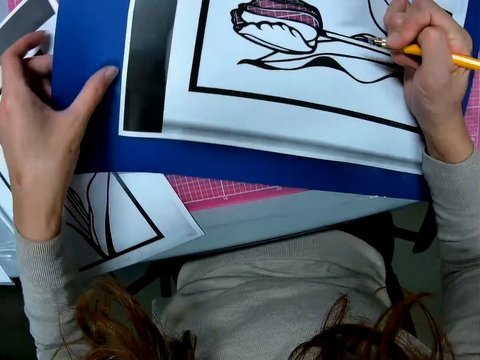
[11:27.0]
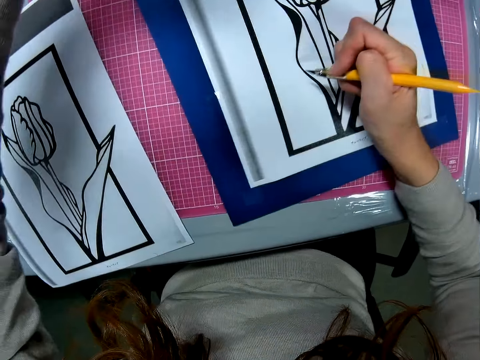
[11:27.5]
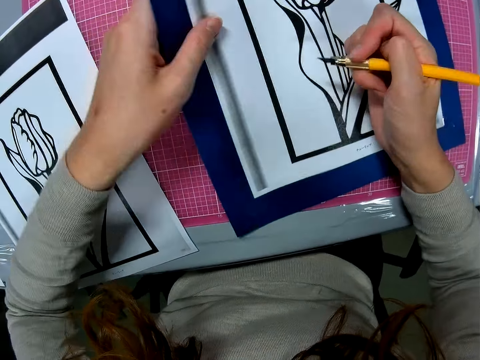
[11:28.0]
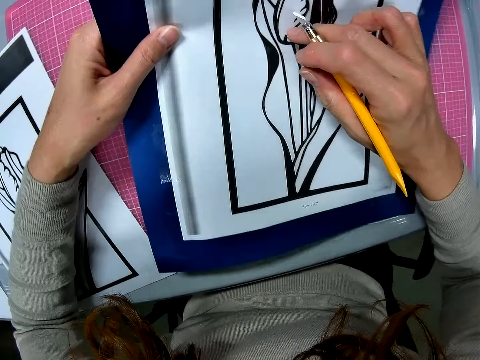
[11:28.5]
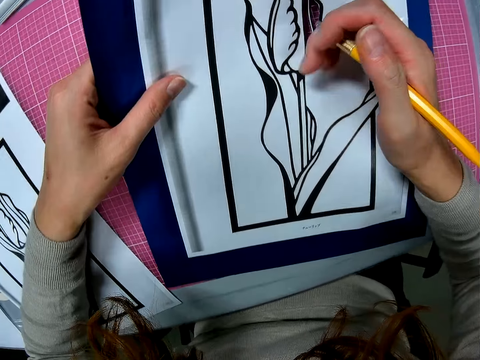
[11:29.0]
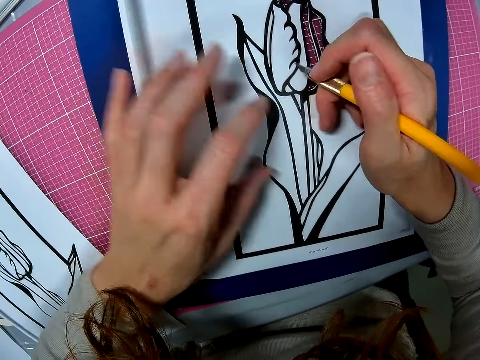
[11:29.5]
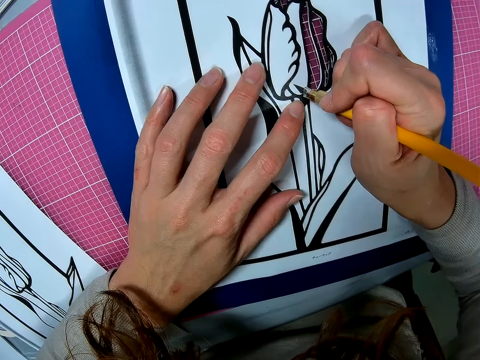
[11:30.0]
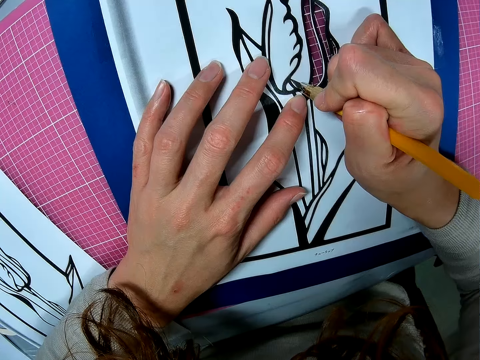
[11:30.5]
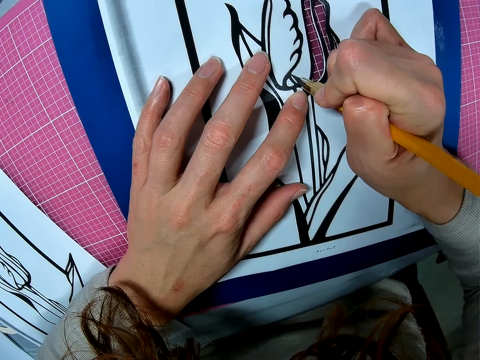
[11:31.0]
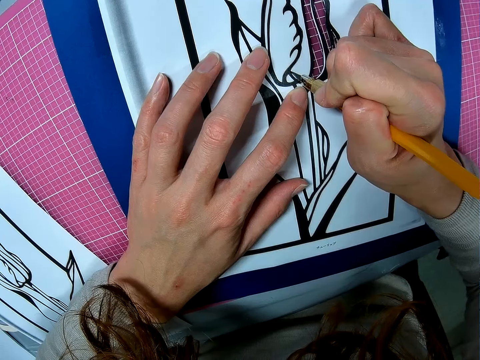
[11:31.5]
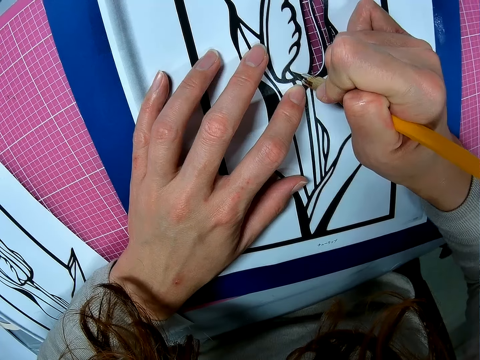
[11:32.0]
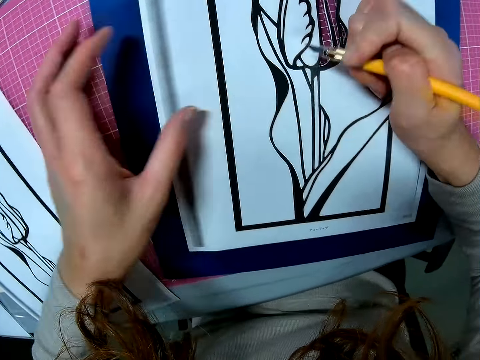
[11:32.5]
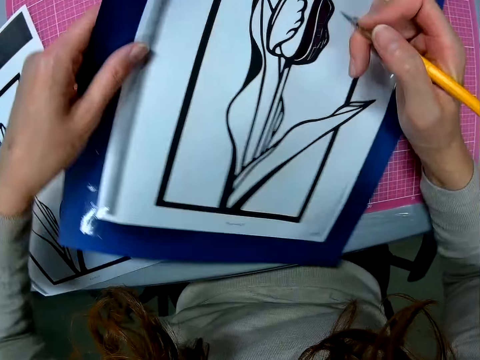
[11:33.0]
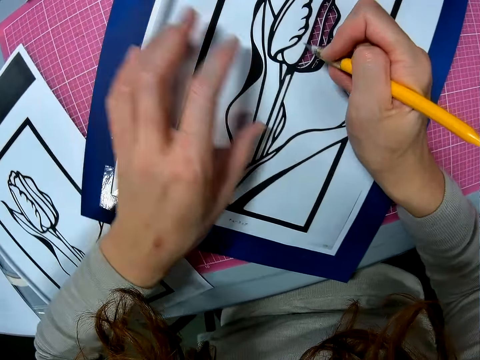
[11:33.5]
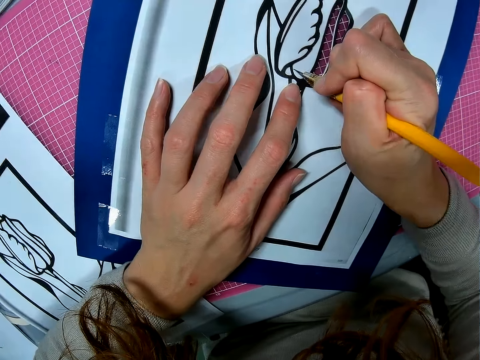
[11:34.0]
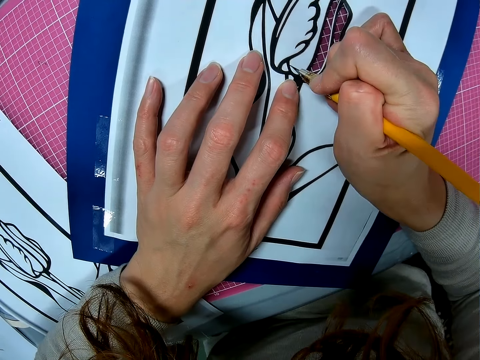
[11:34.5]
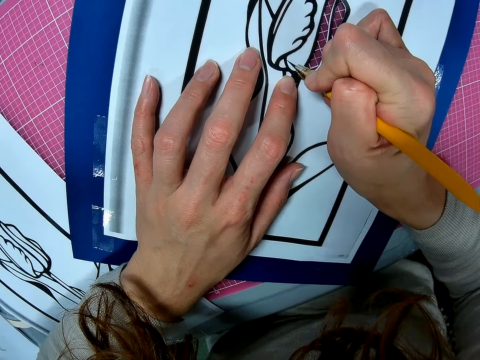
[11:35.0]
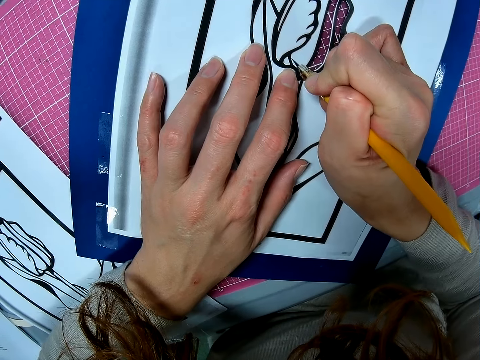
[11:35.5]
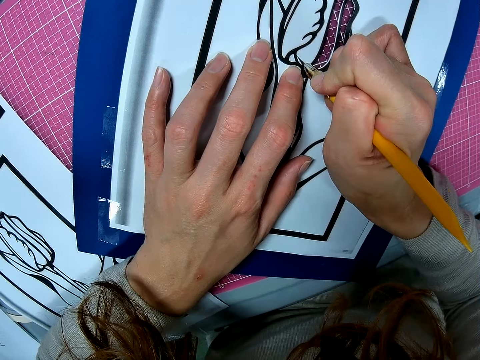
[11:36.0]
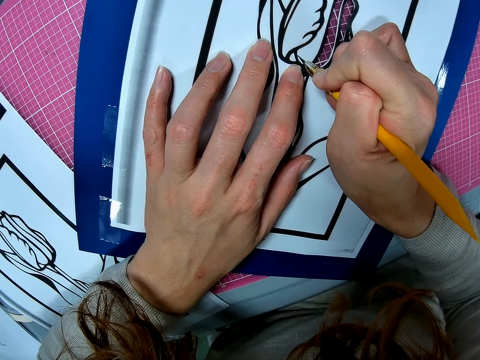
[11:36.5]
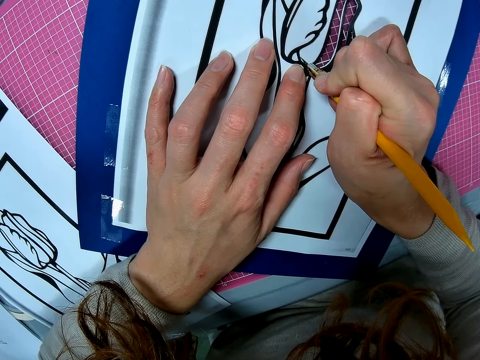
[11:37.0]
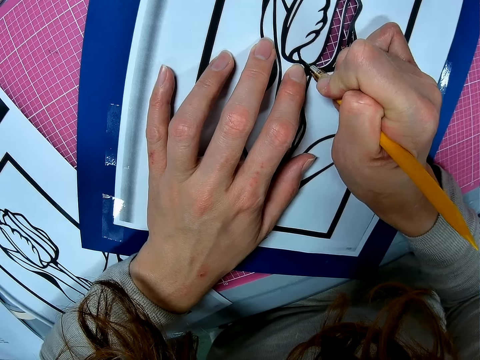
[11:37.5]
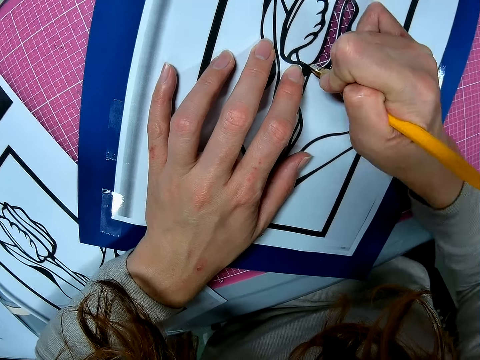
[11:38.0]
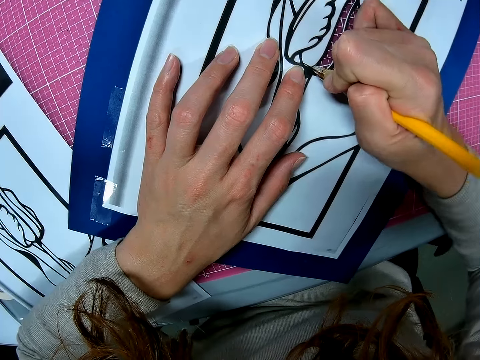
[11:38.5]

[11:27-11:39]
The camera wearer turns the paper and adjusts the paper on the table. They continue cutting the paper with the scalpel. They turn the paper and adjust the paper on the table. They continue cutting the paper with the scalpel.

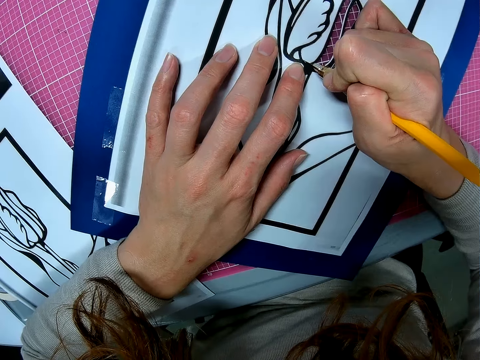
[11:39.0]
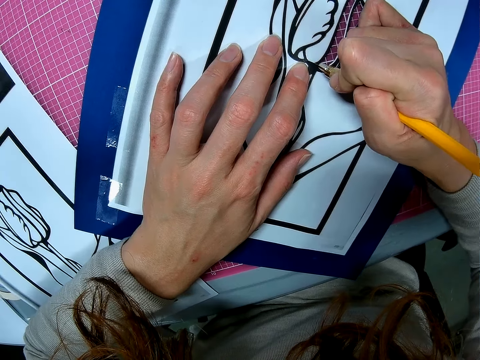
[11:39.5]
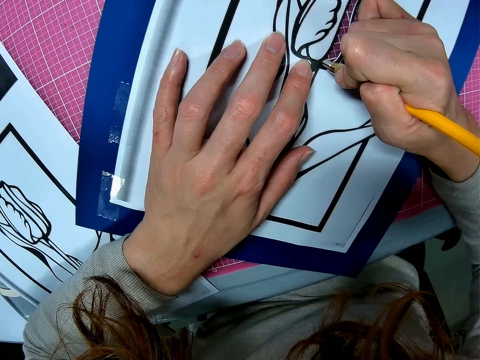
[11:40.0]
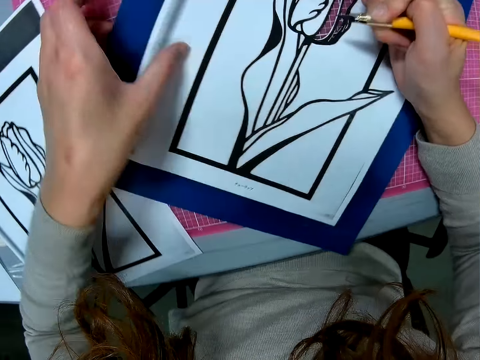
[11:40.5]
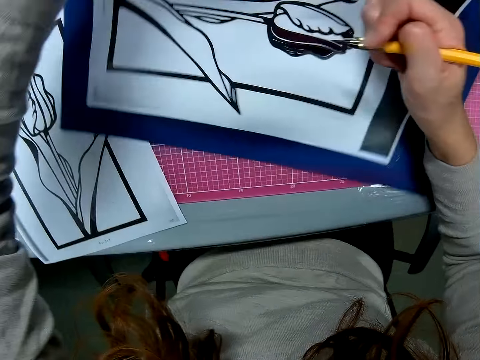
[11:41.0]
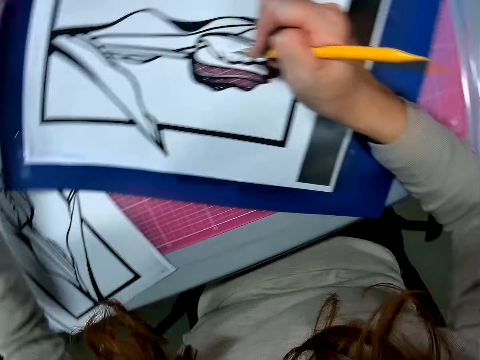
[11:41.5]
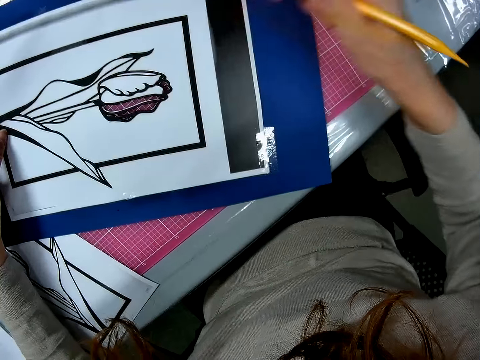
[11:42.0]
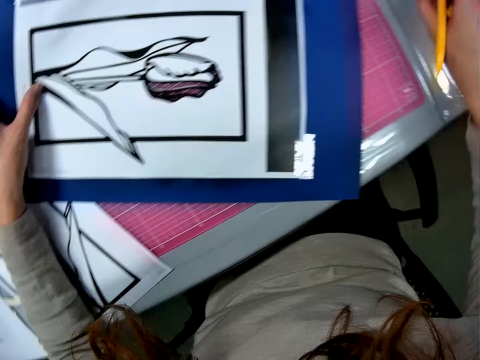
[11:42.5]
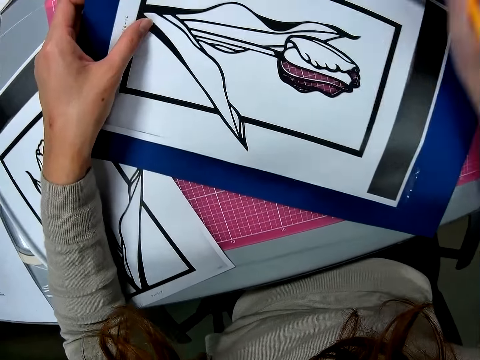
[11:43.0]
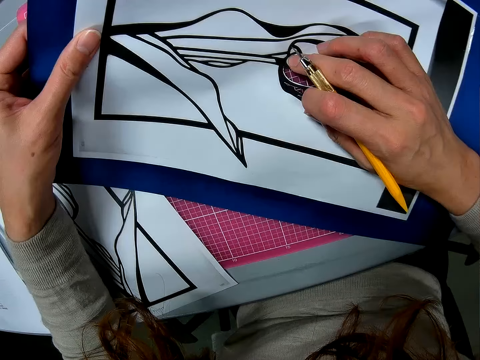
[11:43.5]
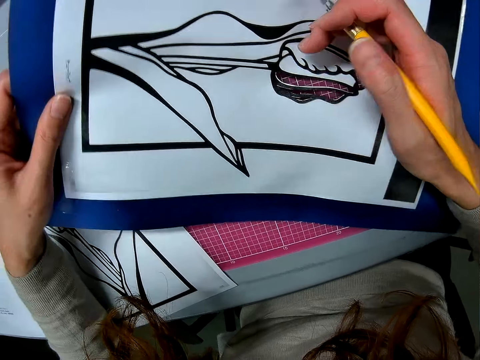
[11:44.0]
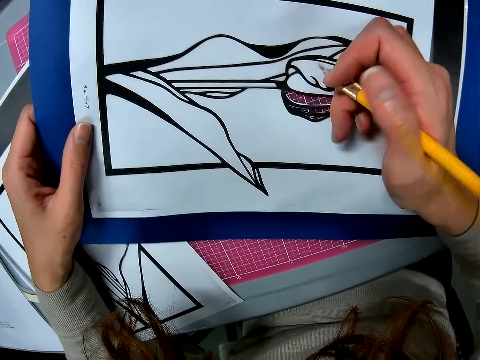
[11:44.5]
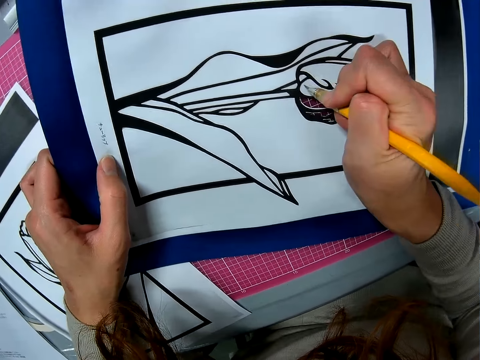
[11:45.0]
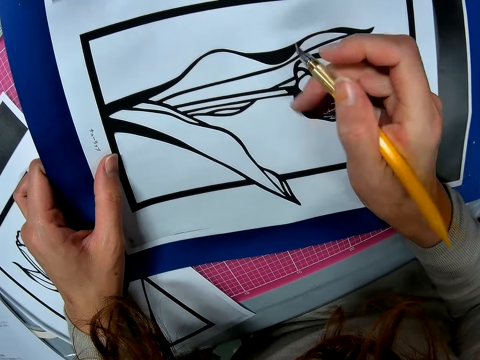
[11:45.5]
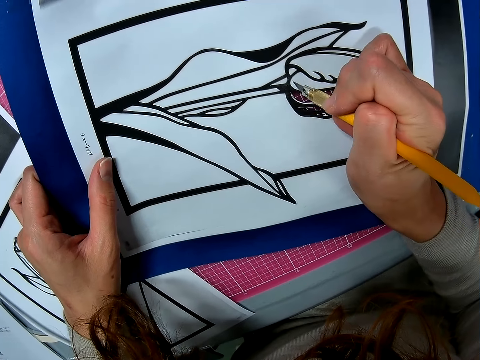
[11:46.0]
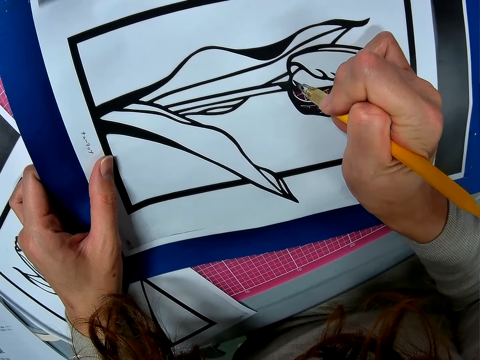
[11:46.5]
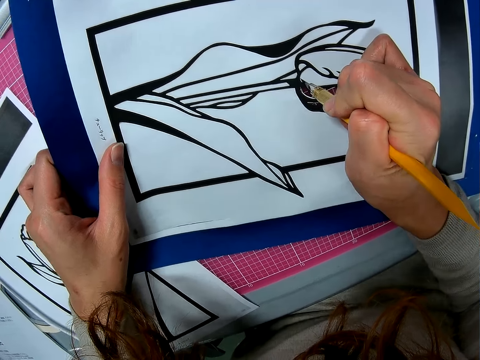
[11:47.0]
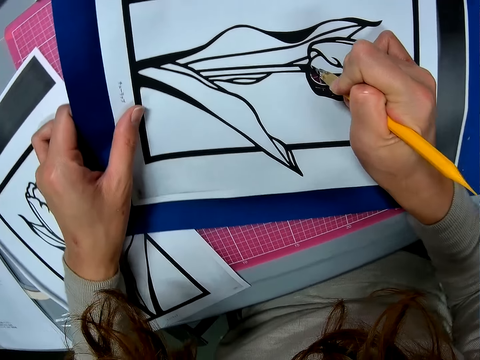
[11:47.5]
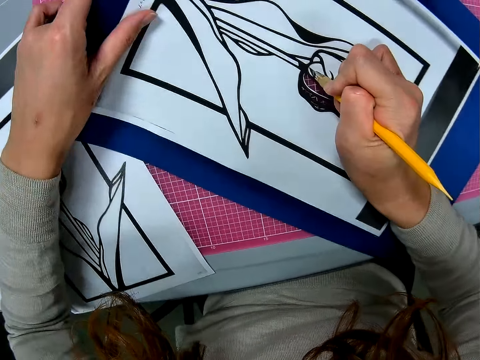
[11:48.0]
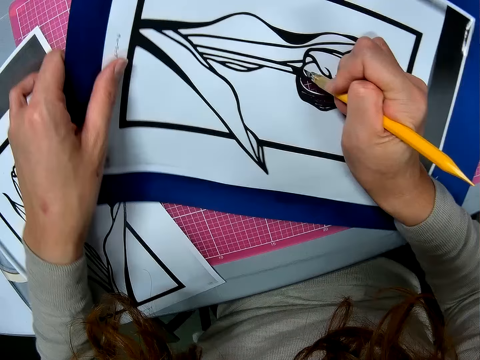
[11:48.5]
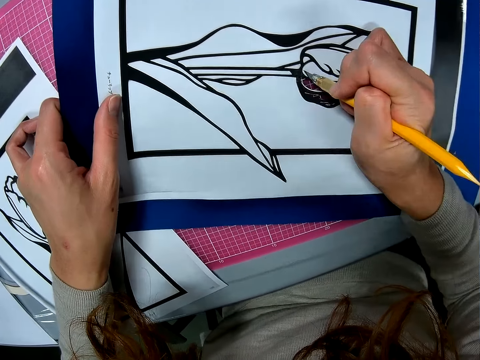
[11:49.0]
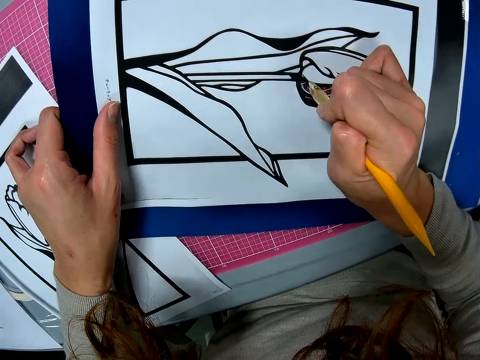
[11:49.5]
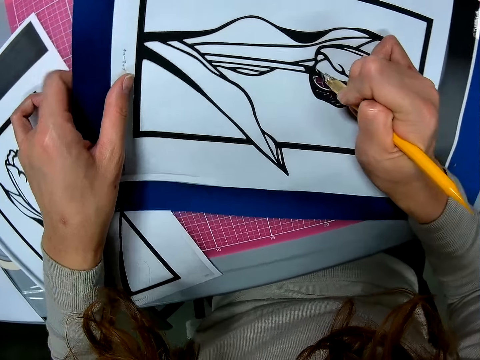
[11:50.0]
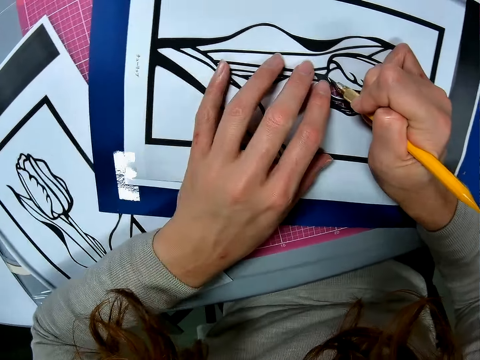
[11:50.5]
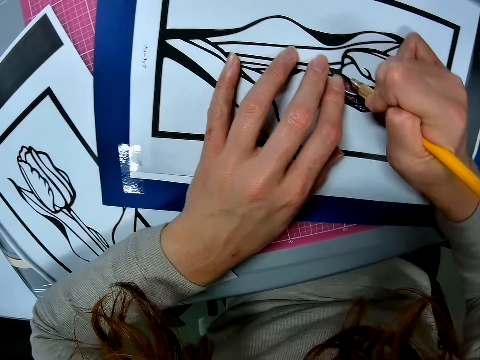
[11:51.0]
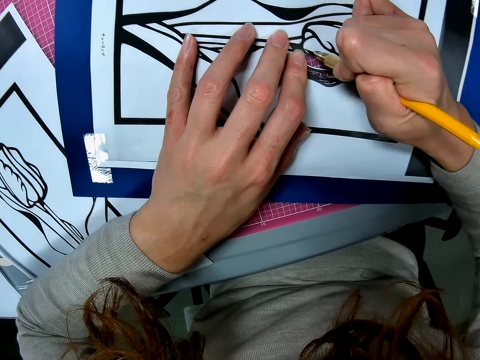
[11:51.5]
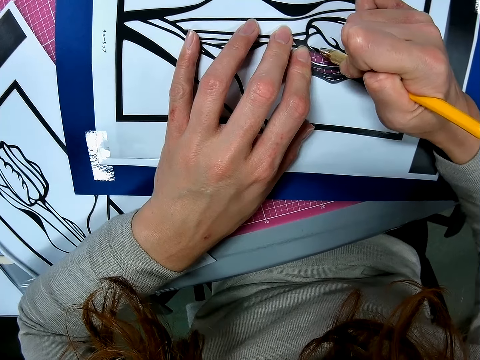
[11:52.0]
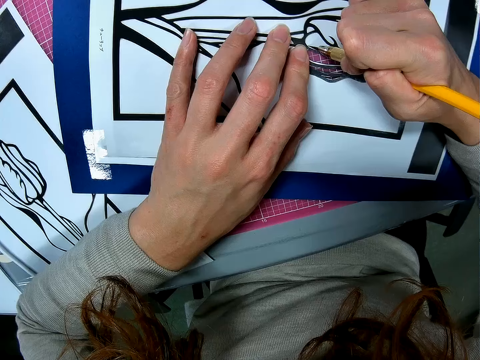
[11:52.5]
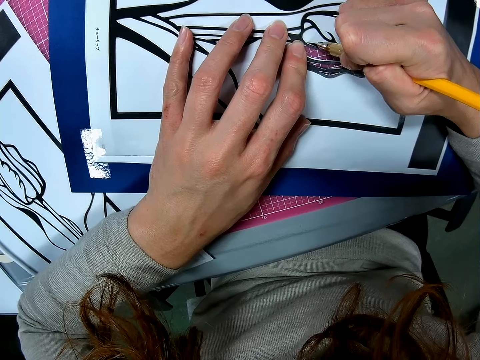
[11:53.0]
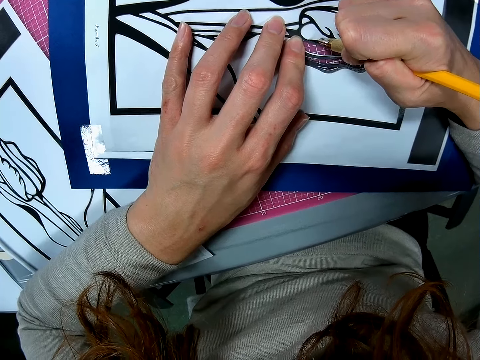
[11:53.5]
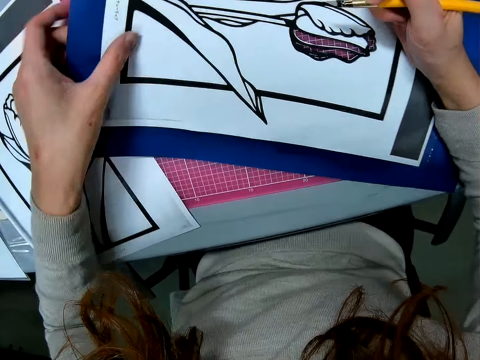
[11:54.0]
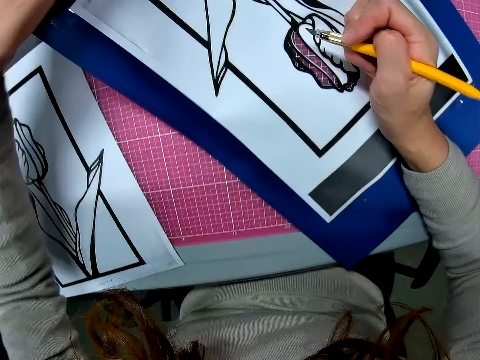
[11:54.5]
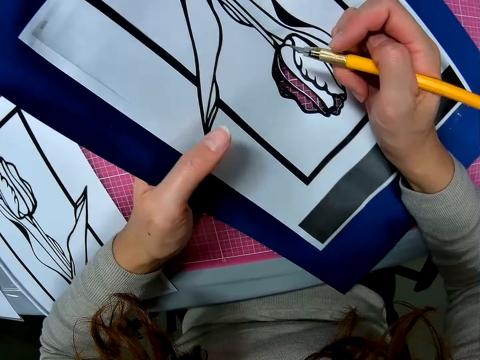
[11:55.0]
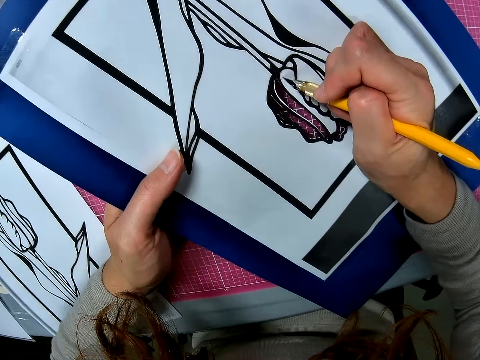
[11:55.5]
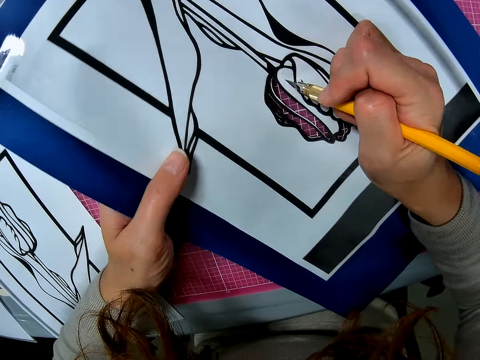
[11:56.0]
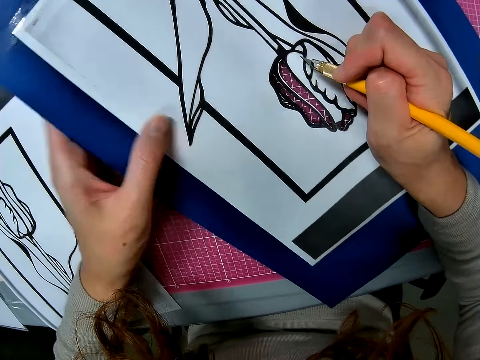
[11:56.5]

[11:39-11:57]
The camera wearer turns the paper and adjusts the paper on the table. They move the cover of the scalpel. They lift the paper. They continue cutting the paper with the scalpel. They turn the paper and adjust the paper on the table.
